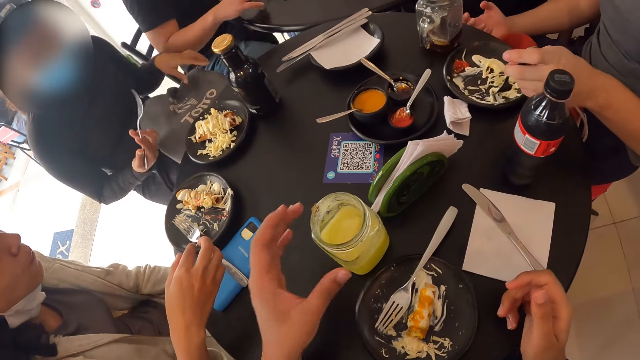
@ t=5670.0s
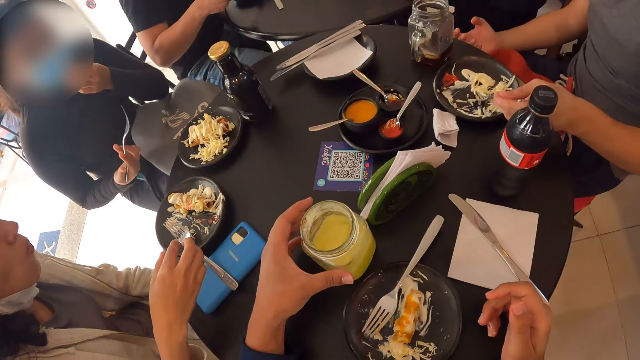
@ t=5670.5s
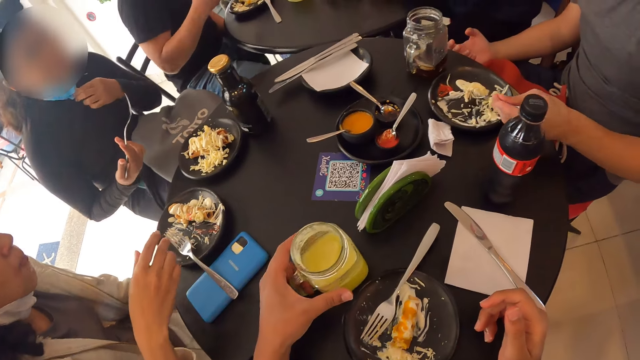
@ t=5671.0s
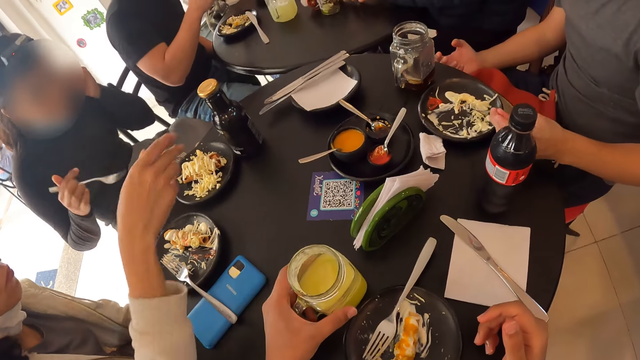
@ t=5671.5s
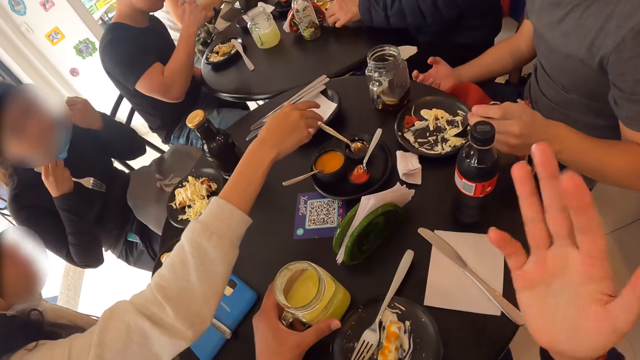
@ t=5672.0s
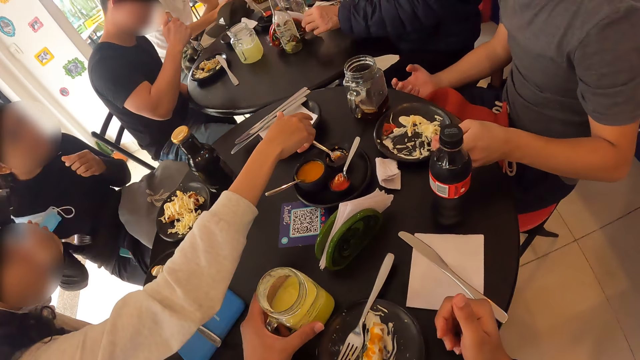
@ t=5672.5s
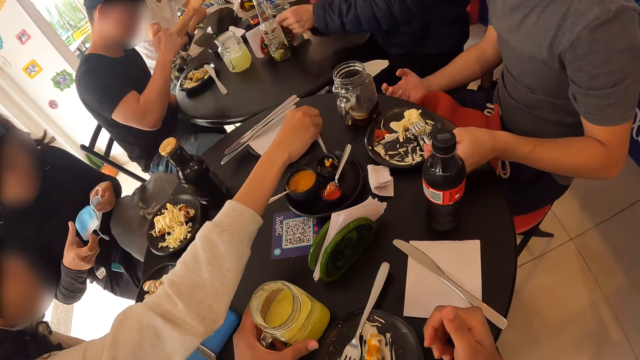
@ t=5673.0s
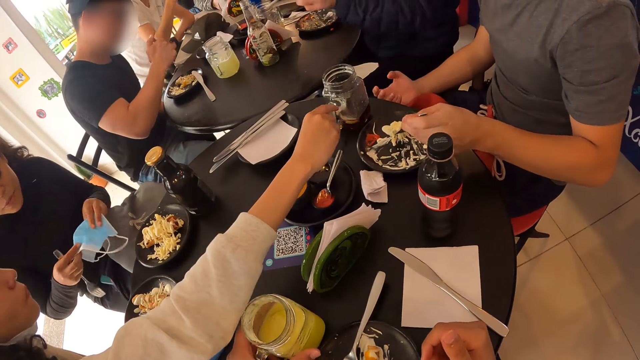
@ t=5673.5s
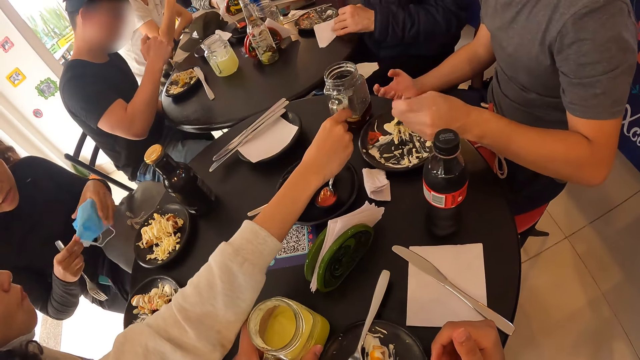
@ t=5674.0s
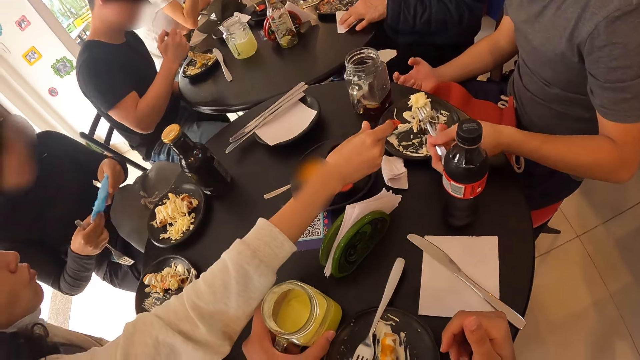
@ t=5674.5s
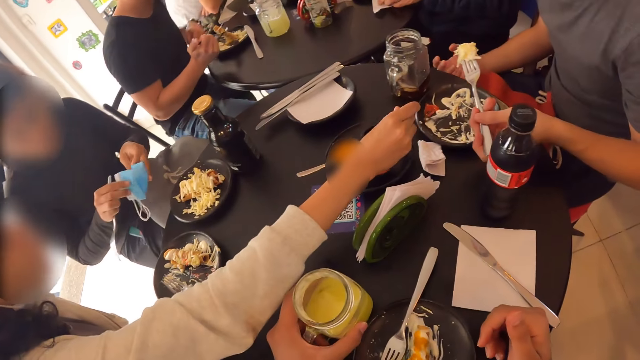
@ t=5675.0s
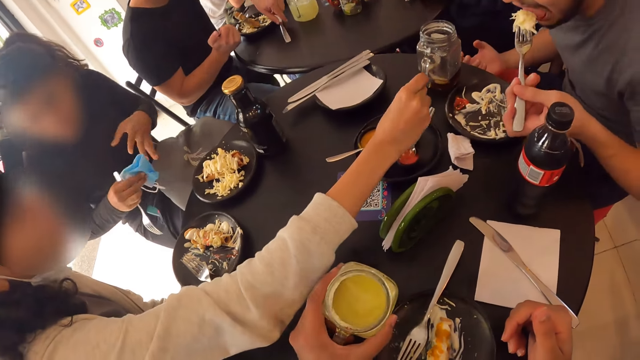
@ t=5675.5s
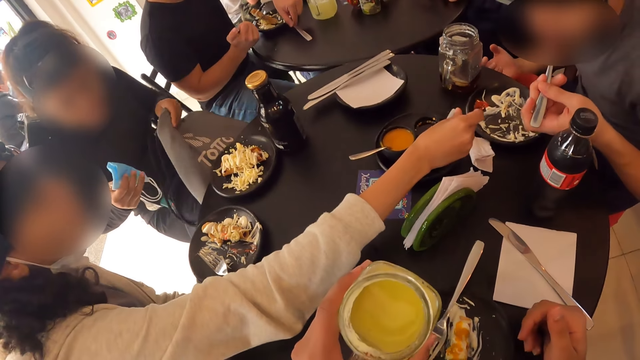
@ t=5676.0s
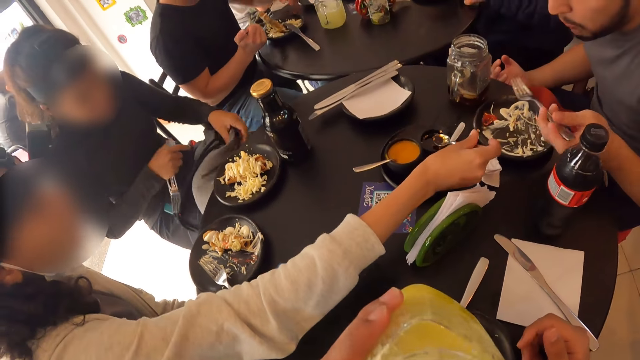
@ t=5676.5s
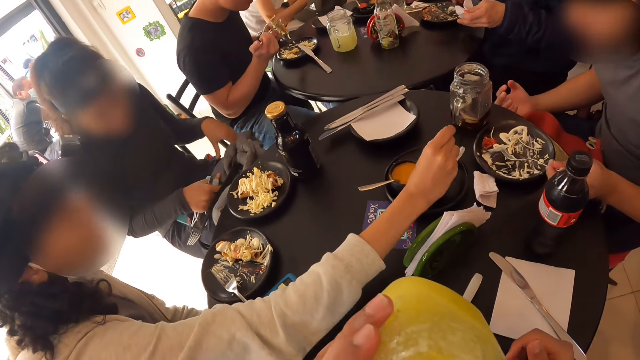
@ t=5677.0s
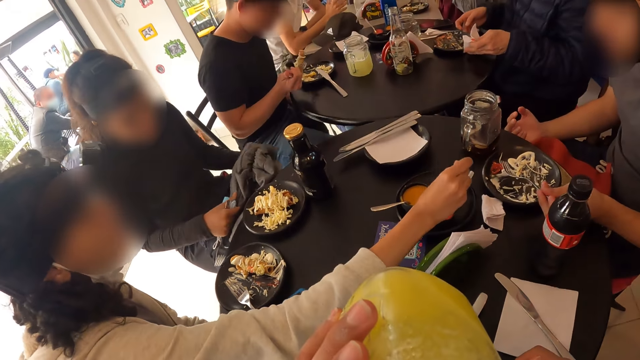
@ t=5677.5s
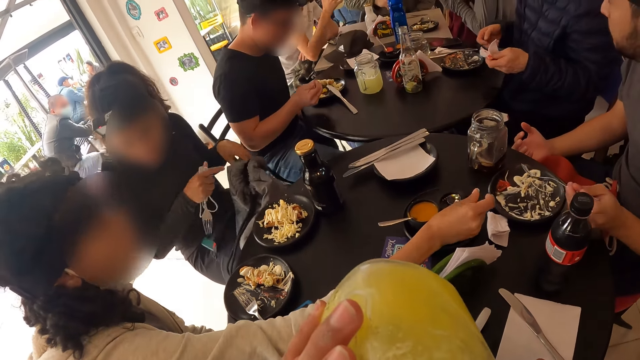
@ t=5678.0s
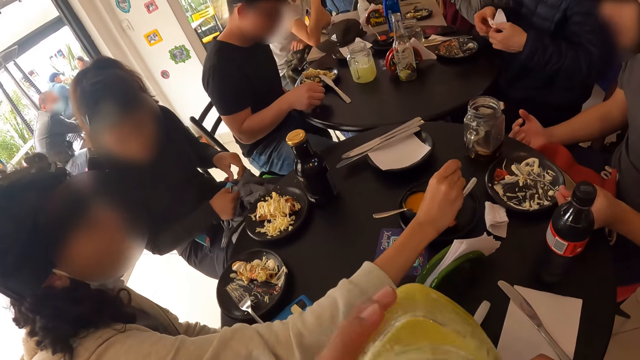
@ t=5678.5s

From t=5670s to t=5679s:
The camera wearer picks the glass. He holds the mug on the table with his left hand. A woman holds a nose mask with both hands. A man scoops salad from the plate with the fork in his left hand. Another woman scoops sauce from a plate of sauce with the spoon in her right hand. The first woman folds the mask. The man scoops salad from the plate with the fork in his left hand again. The camera wearer picks the mug from the table with his left hand. The first woman opens the bag. The first woman adjusts the bag on her lap with her left hand.

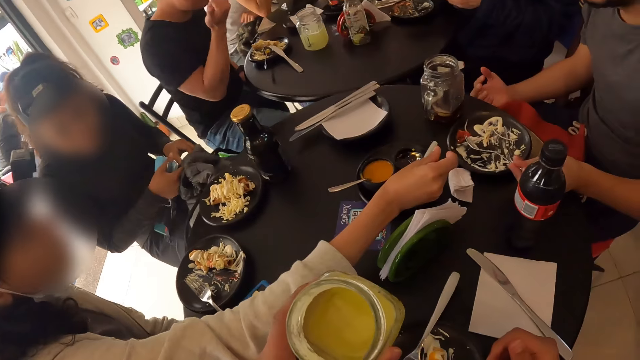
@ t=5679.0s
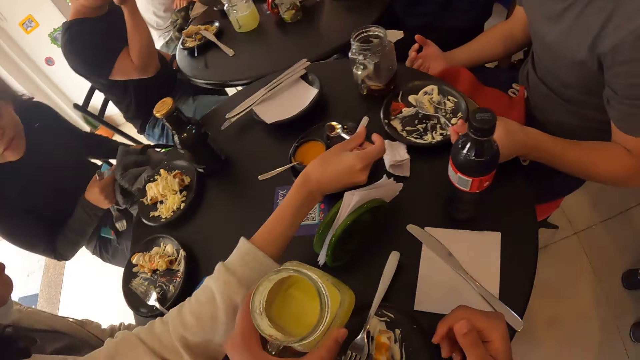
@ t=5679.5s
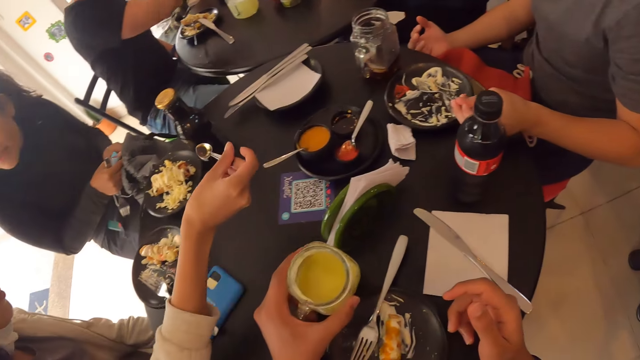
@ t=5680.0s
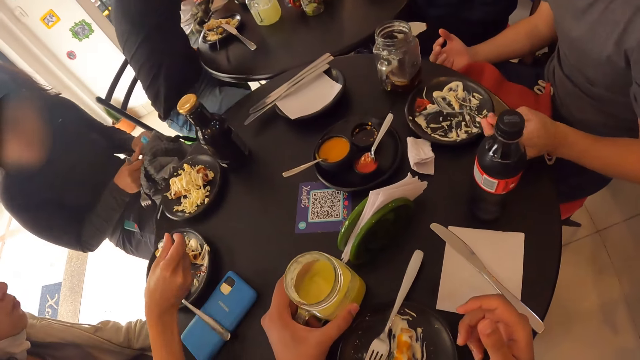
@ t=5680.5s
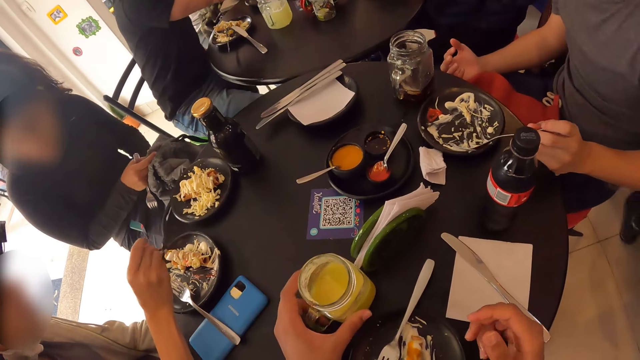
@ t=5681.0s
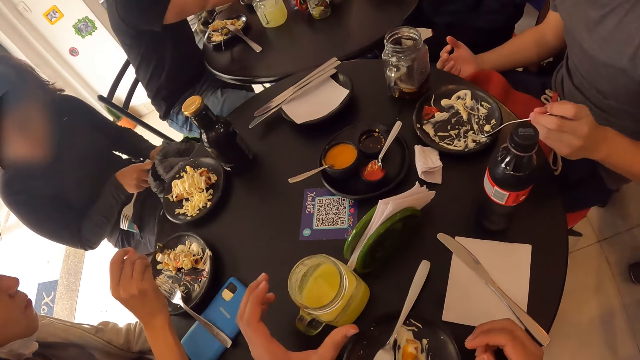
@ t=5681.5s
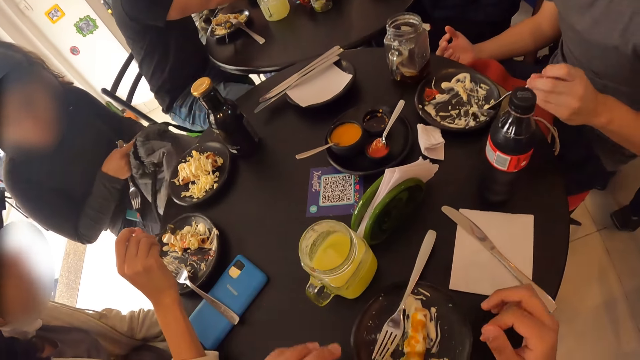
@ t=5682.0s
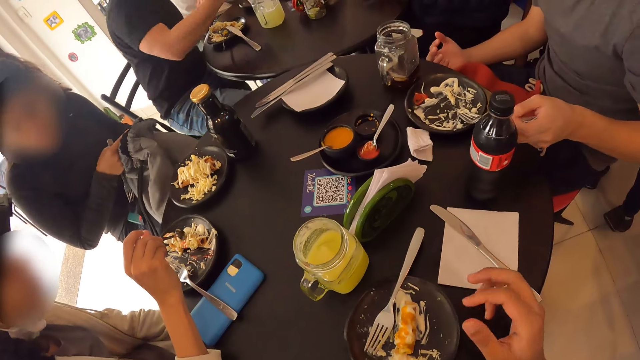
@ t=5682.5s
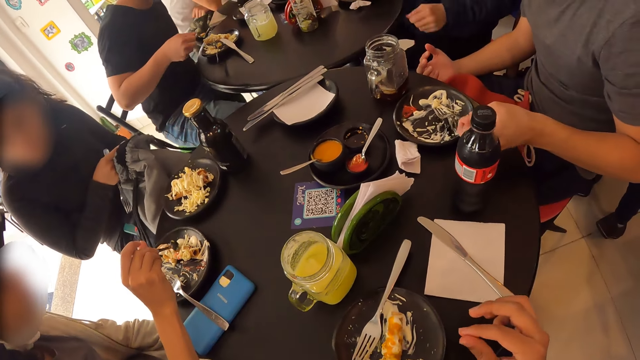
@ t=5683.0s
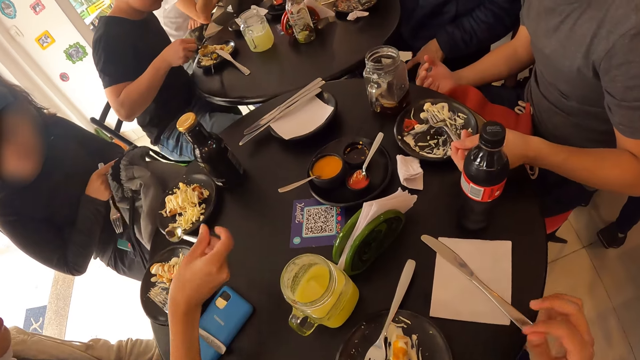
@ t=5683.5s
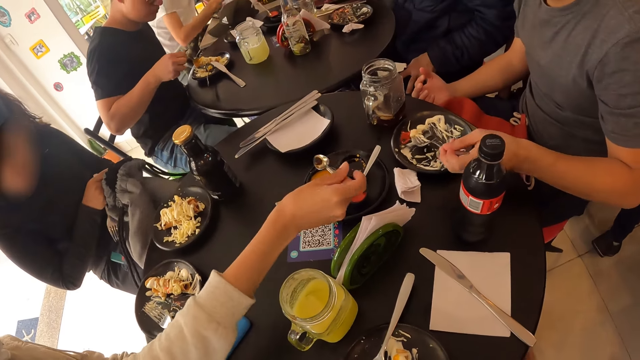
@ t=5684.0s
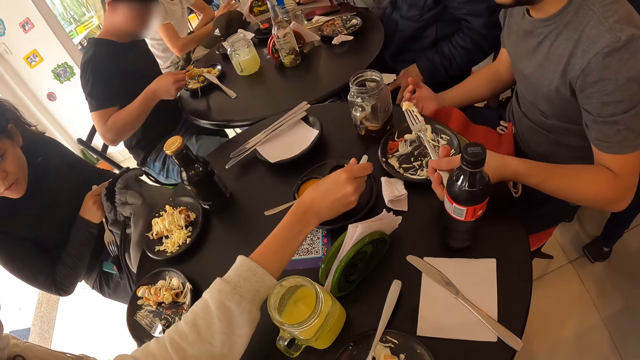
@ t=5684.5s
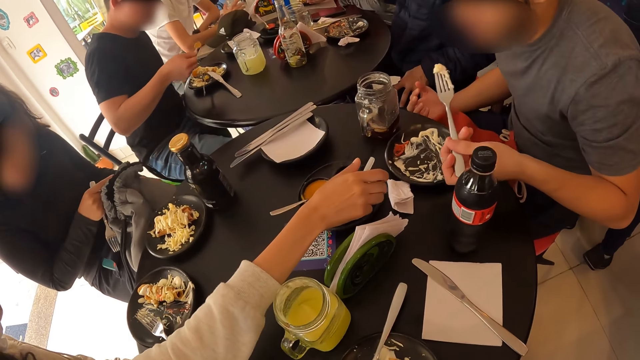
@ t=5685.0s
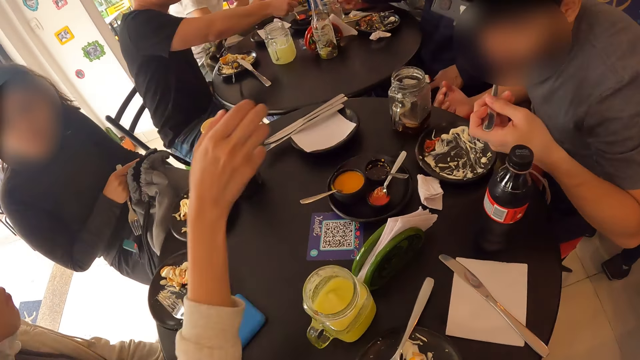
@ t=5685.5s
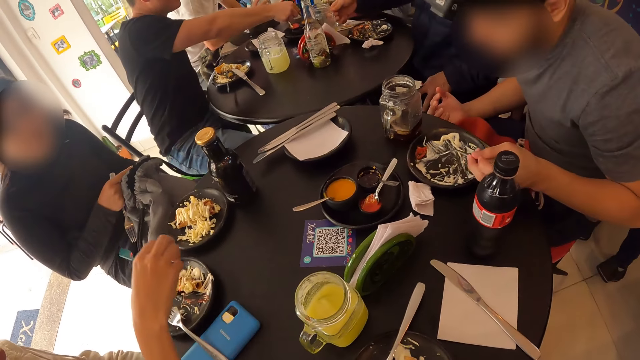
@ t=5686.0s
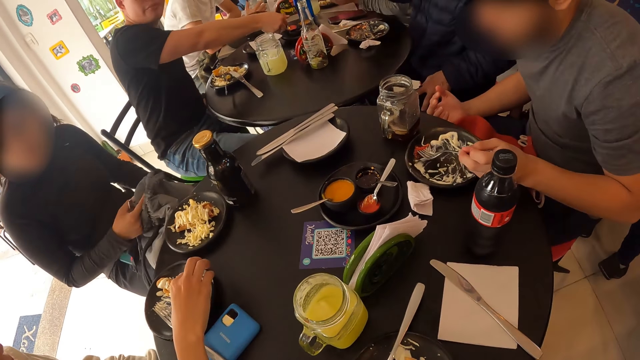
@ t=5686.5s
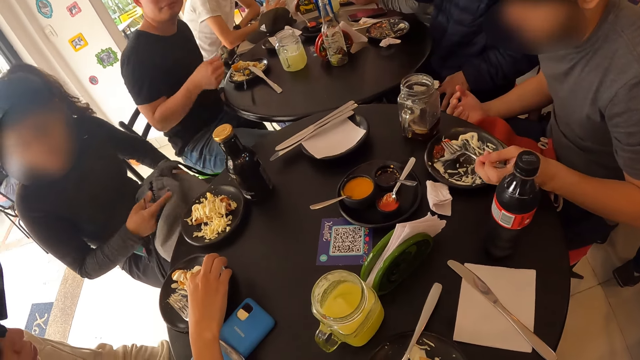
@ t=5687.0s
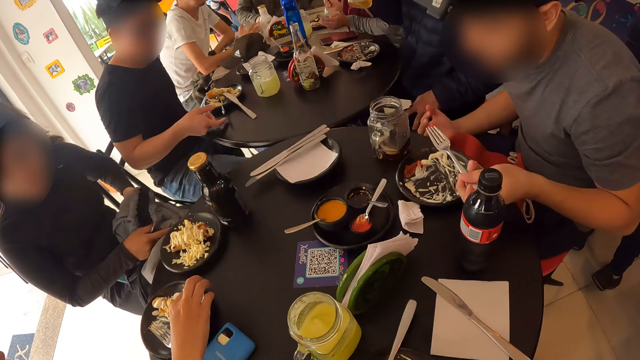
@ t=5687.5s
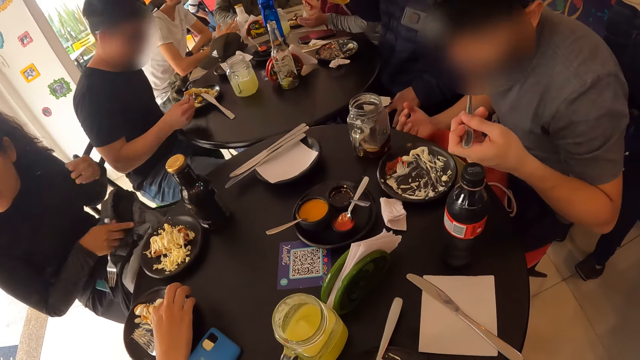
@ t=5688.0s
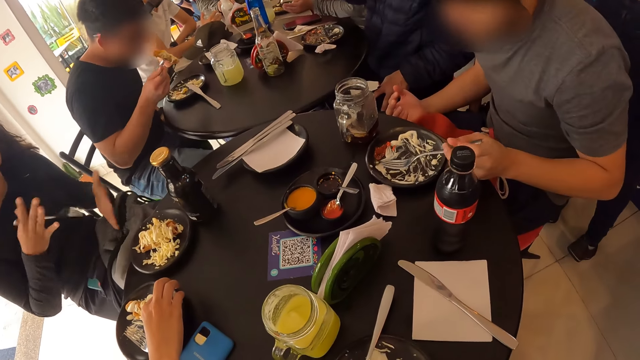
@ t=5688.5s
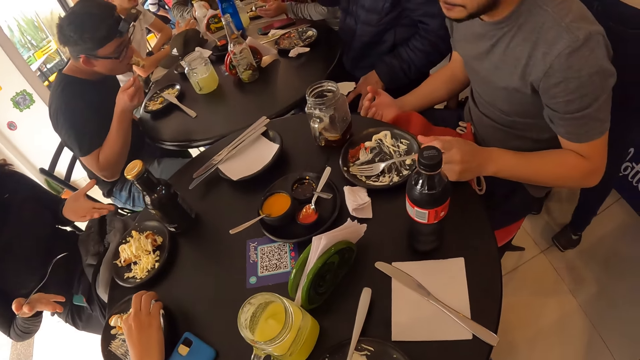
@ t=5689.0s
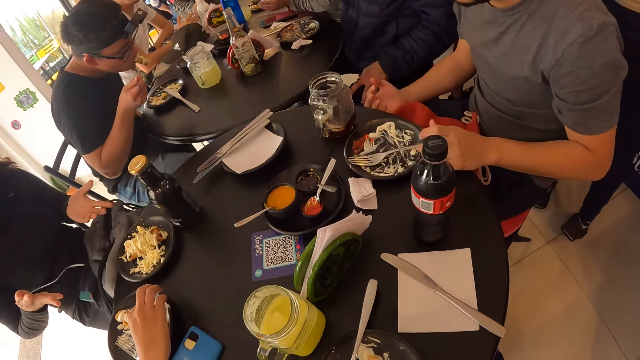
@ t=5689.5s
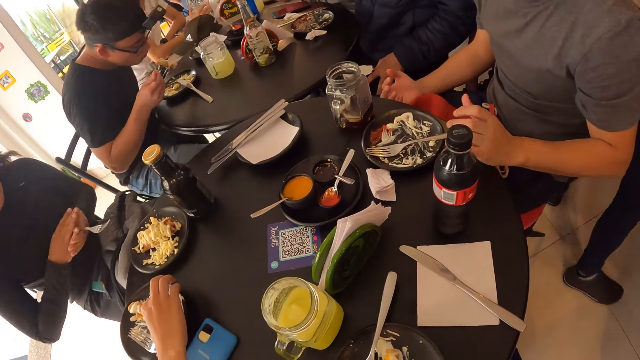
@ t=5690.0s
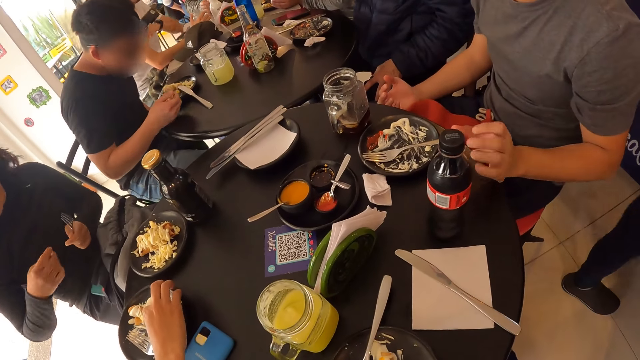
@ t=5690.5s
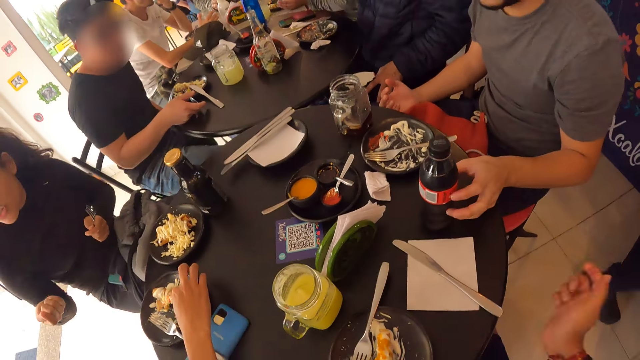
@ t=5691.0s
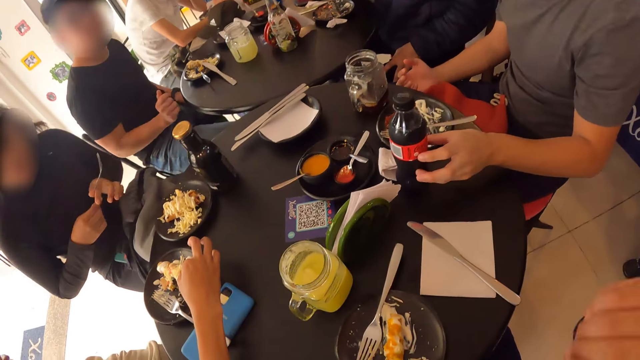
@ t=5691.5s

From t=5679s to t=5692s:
A woman scoops sauce. The camera wearer drops the mug on the table with his left hand. The woman pours sauce on food. A person scoops food from the plate. The woman puts the spoon into the plate of sauce with her right hand. A man eats the salad from the fork in his left hand. Another woman holds the hotdog in the plate on the table with her right hand. The man picks the salad from the plate on the table with the fork in his left hand. He eats the salad from the fork in his left hand. A person interacts with another person. The man drops the fork from his left hand to the plate on the table. A third woman passes the fork to her left hand with her right hand. The man moves a bottle of soda on the table with his left hand. The third woman passes the fork to her right hand with her left hand.
